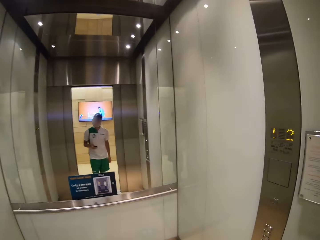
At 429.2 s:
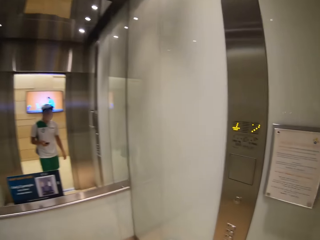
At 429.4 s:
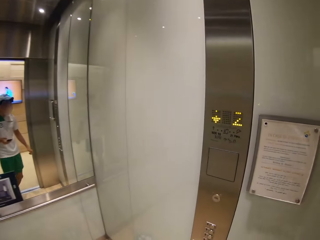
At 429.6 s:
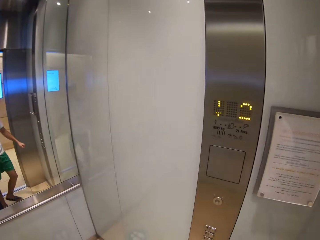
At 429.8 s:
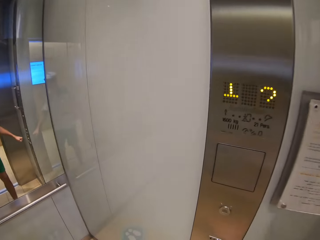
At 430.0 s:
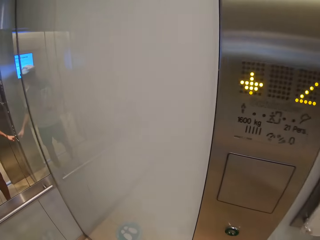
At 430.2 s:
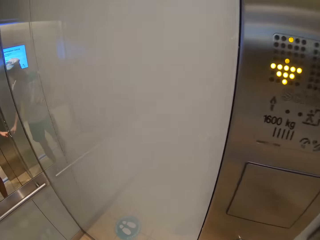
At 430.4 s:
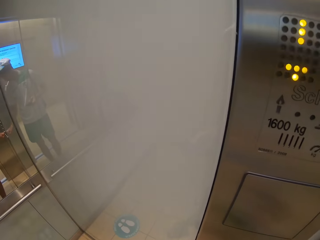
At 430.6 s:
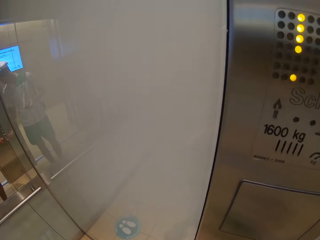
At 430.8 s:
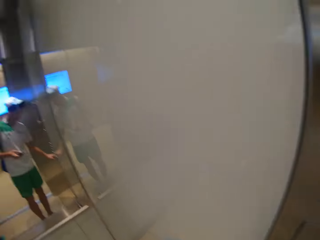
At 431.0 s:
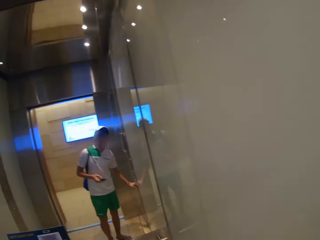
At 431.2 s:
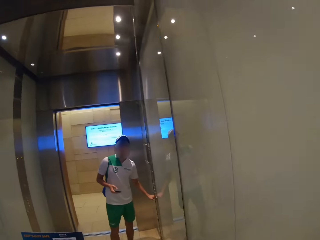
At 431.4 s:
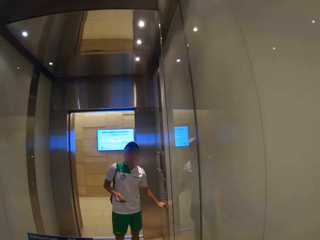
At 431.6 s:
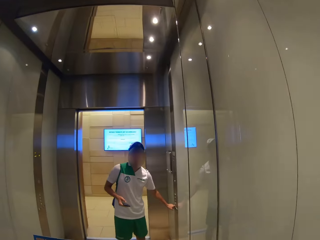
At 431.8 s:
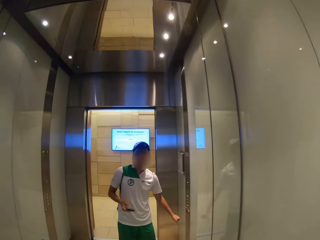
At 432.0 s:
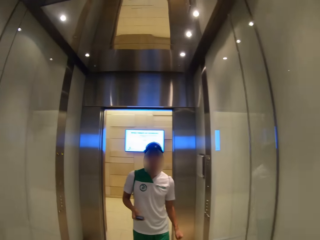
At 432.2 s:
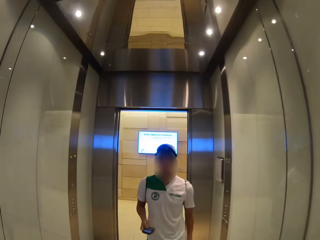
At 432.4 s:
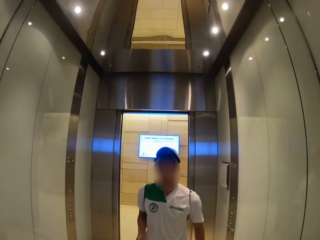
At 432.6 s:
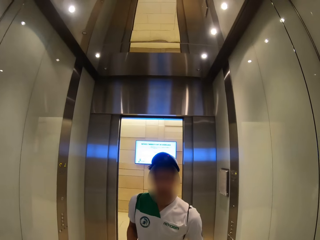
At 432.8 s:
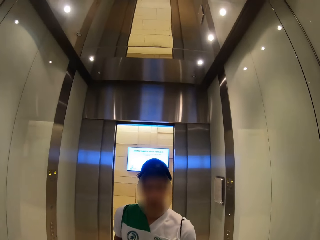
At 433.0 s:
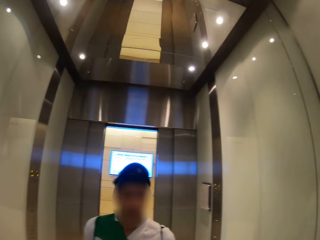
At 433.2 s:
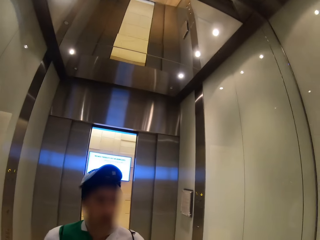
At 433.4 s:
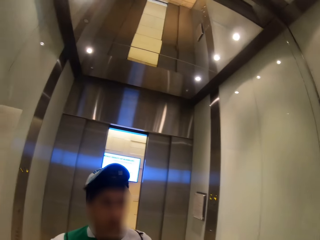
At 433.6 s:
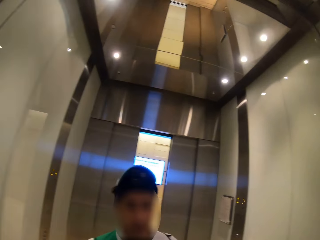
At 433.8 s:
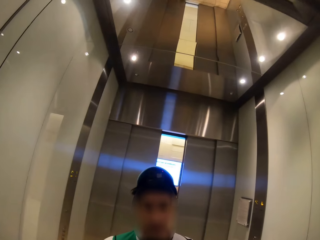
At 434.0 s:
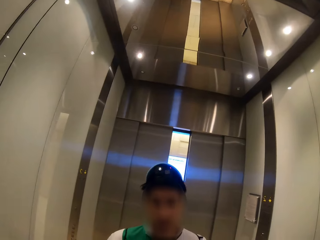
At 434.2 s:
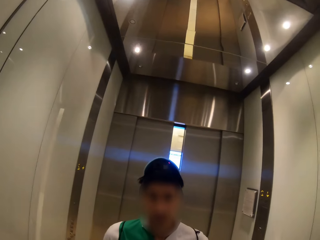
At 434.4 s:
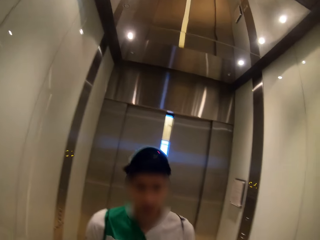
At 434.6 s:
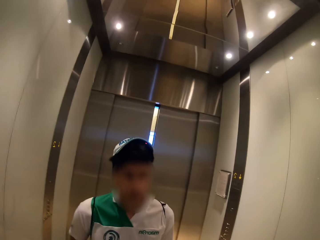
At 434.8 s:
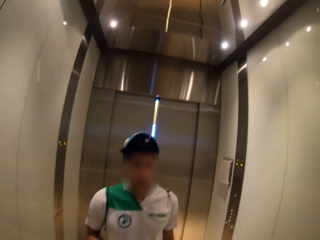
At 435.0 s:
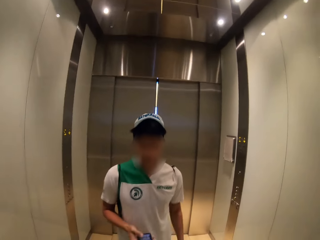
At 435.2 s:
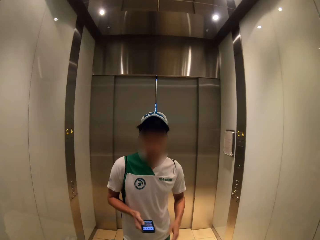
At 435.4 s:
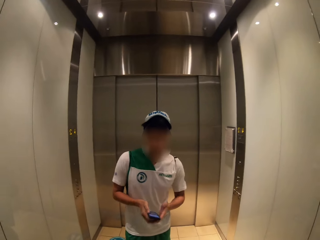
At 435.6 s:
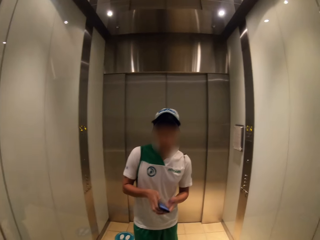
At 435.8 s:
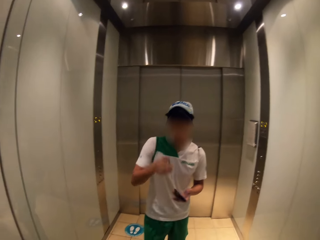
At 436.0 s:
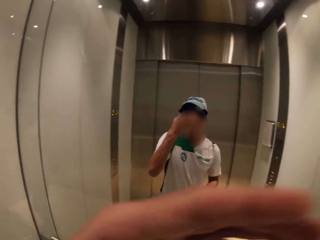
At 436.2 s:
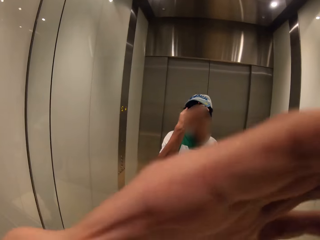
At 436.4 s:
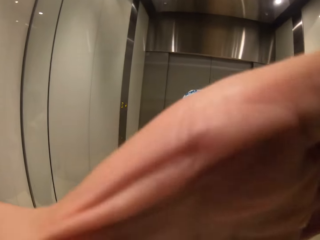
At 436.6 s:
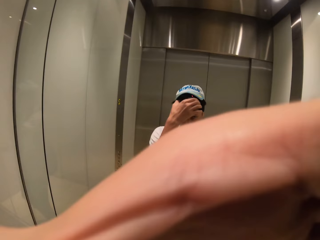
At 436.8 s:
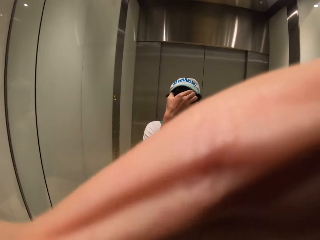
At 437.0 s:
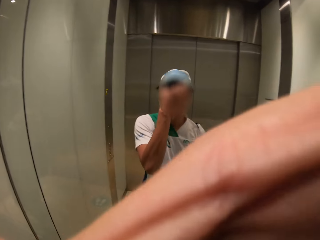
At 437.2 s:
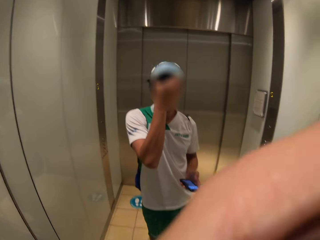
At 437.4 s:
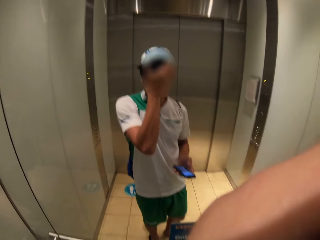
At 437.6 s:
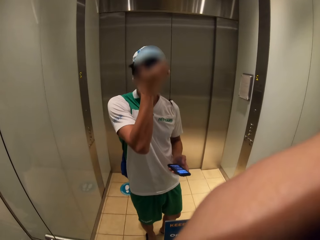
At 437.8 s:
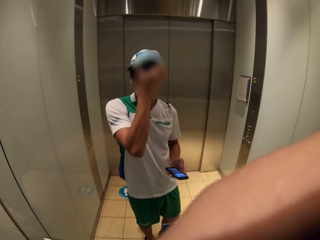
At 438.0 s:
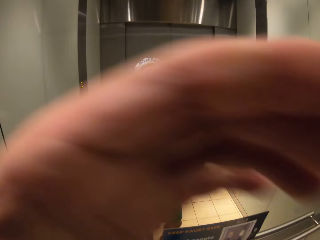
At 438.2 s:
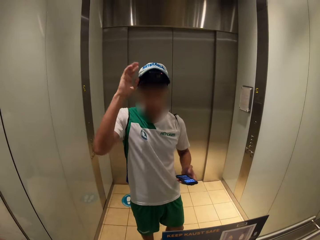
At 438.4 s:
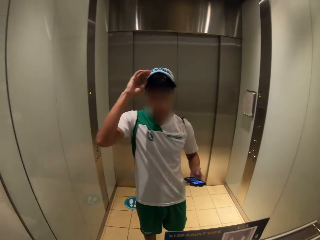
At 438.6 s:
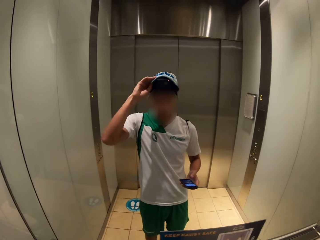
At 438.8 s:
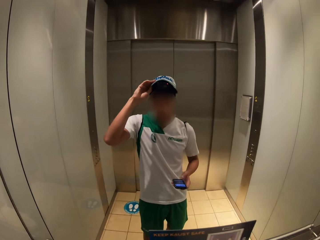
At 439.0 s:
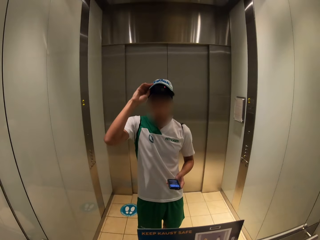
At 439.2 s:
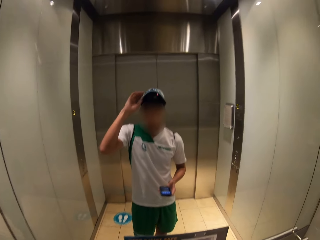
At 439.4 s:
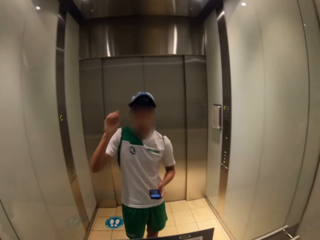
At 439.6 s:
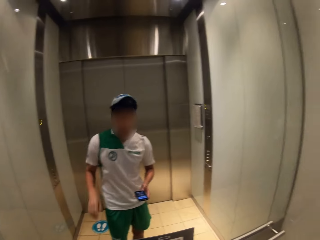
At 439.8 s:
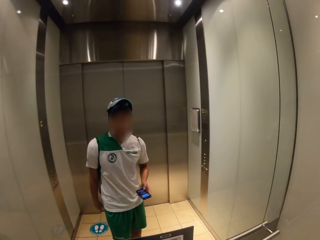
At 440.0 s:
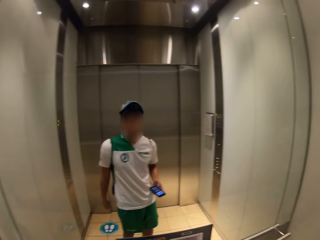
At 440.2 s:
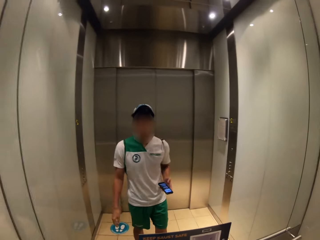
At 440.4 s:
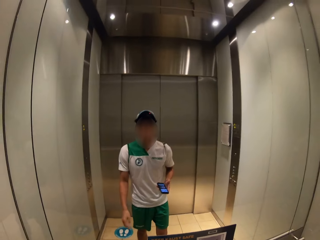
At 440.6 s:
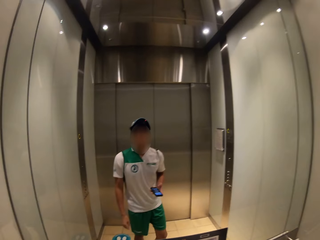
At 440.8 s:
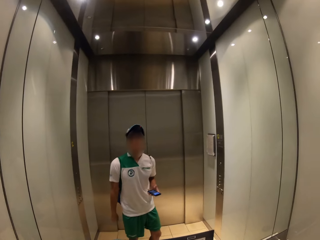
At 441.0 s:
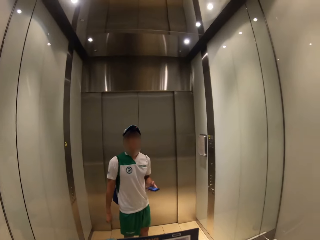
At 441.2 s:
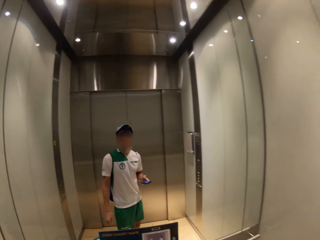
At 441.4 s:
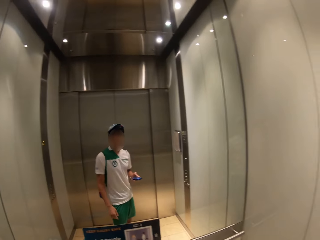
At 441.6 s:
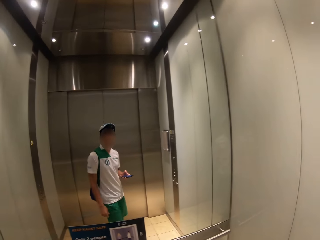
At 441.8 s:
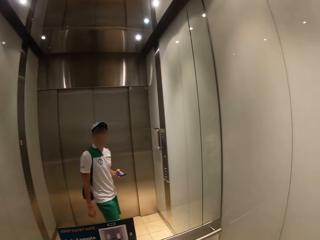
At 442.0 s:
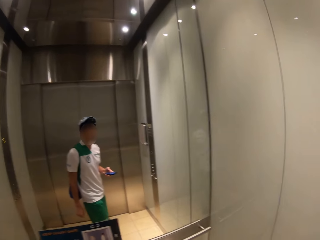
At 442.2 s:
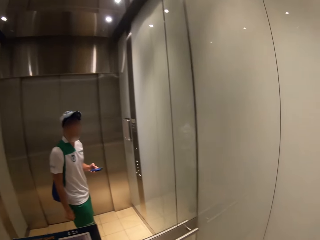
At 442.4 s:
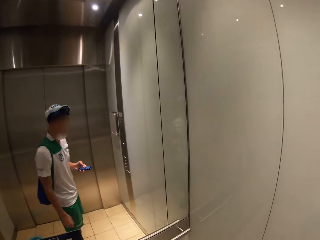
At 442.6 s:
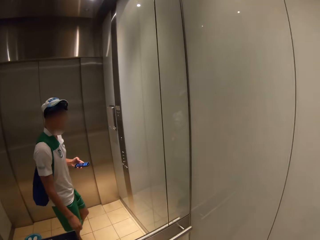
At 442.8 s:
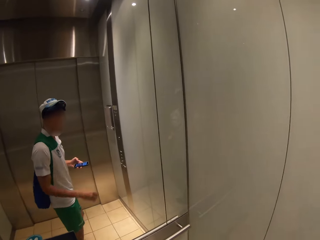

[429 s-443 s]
The camera wearer presses the lift button. They look at the mirror. They close the elevator. They raise the left hand to the camera. They touch the camera. They tilt the hat.

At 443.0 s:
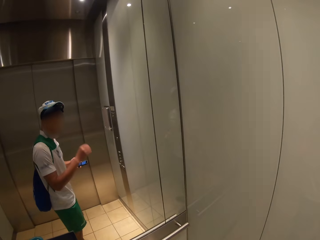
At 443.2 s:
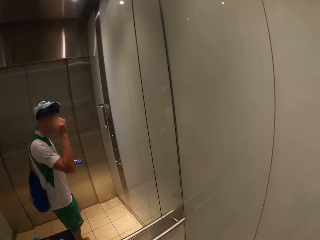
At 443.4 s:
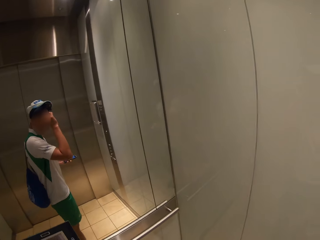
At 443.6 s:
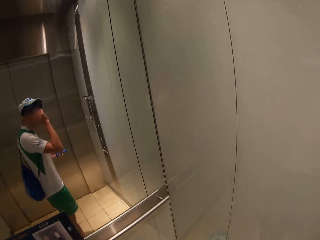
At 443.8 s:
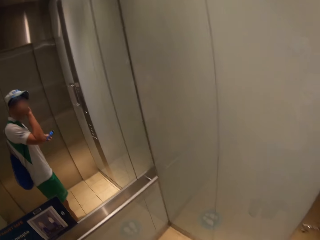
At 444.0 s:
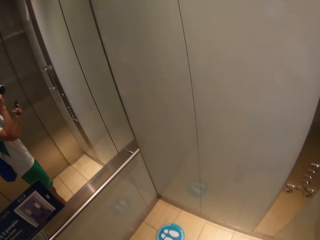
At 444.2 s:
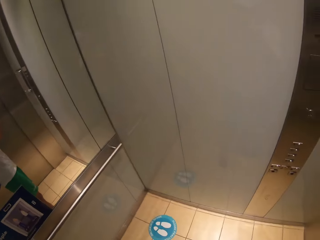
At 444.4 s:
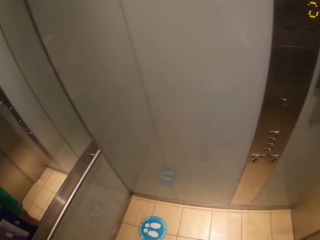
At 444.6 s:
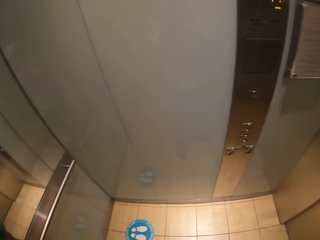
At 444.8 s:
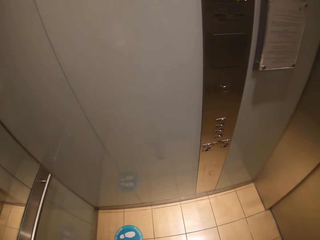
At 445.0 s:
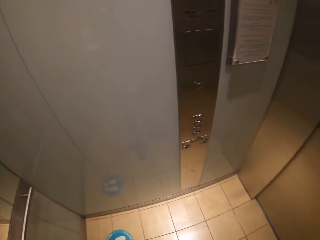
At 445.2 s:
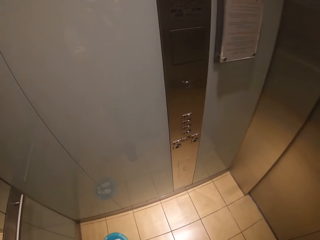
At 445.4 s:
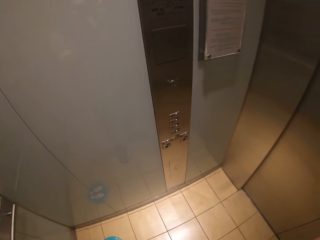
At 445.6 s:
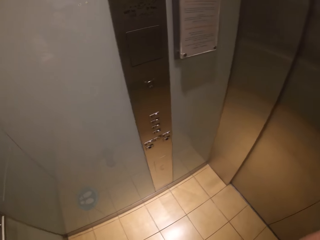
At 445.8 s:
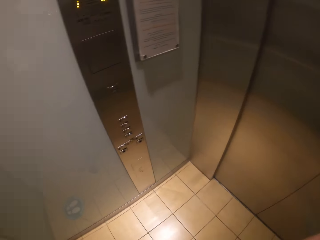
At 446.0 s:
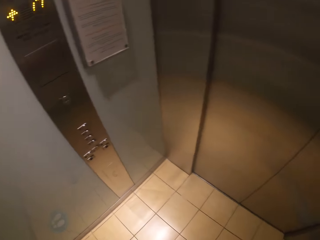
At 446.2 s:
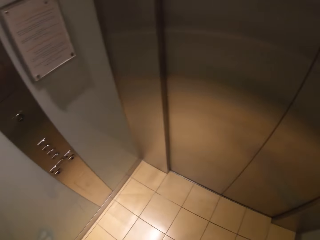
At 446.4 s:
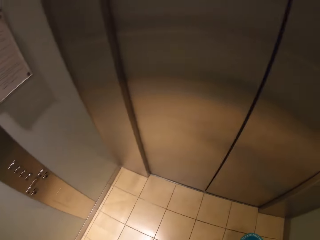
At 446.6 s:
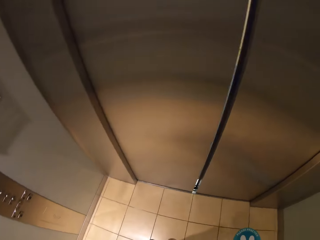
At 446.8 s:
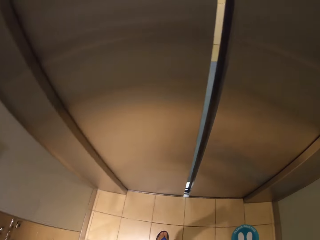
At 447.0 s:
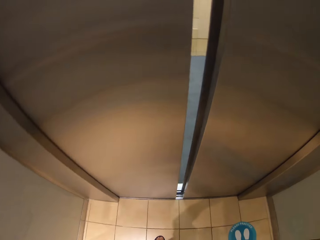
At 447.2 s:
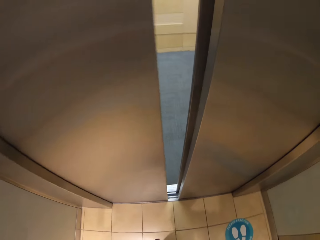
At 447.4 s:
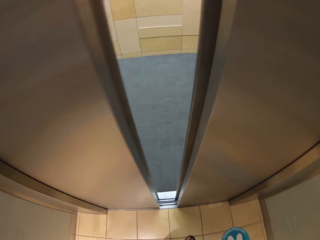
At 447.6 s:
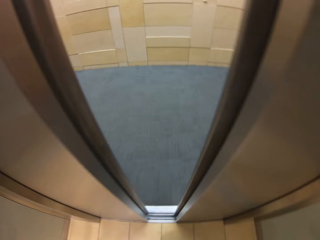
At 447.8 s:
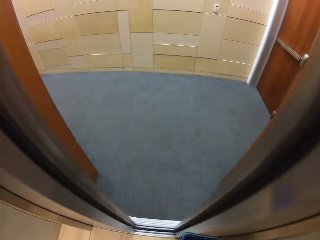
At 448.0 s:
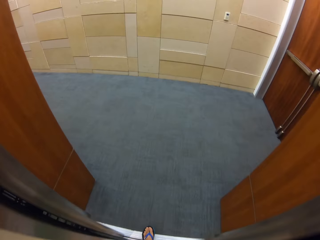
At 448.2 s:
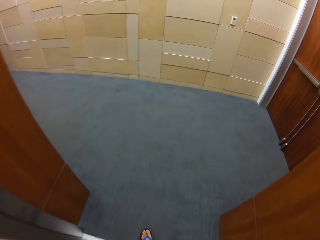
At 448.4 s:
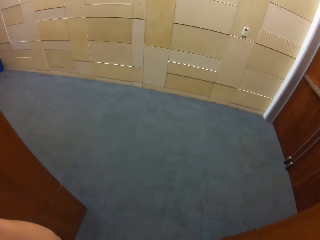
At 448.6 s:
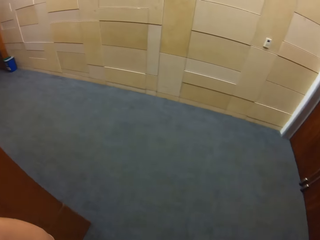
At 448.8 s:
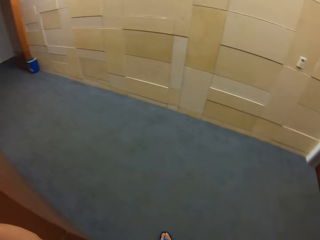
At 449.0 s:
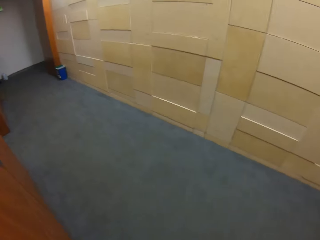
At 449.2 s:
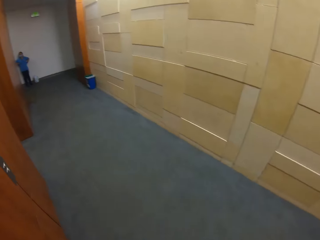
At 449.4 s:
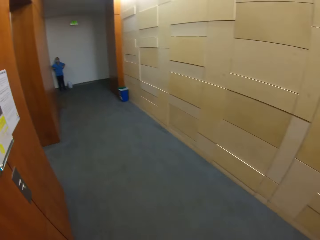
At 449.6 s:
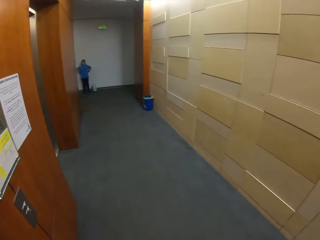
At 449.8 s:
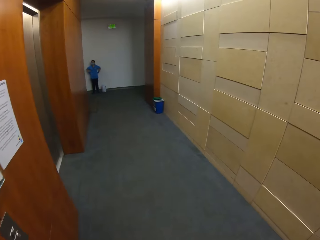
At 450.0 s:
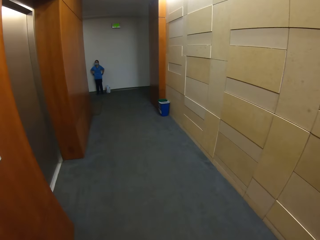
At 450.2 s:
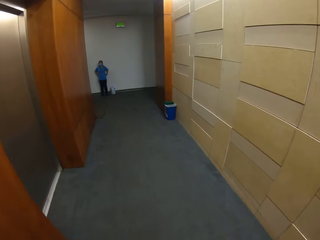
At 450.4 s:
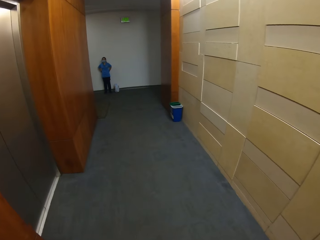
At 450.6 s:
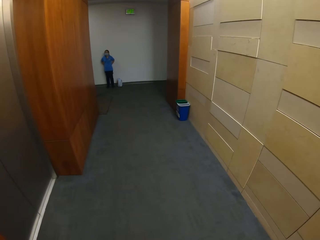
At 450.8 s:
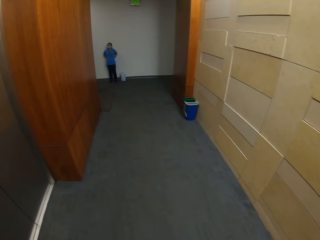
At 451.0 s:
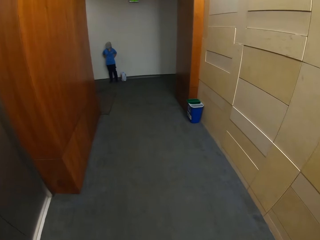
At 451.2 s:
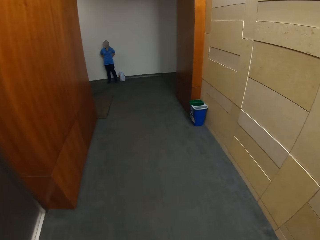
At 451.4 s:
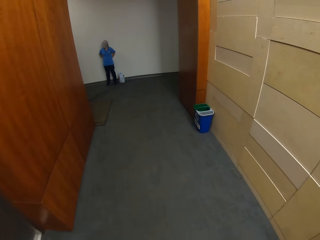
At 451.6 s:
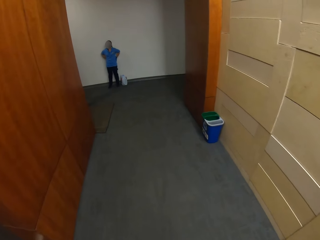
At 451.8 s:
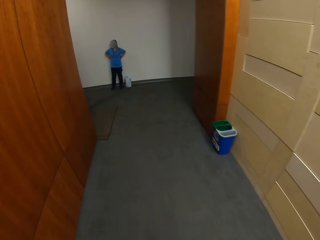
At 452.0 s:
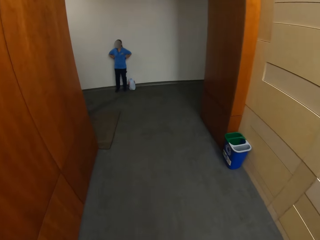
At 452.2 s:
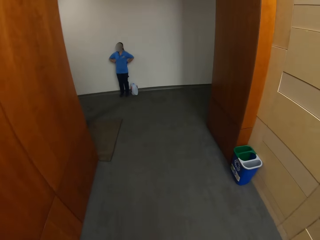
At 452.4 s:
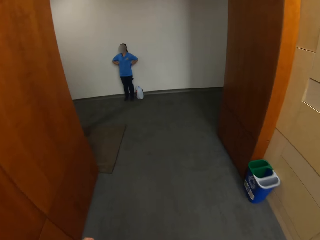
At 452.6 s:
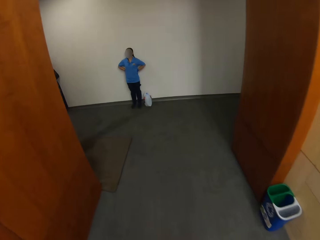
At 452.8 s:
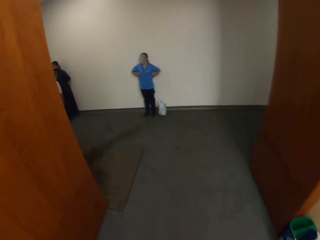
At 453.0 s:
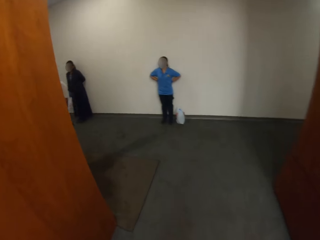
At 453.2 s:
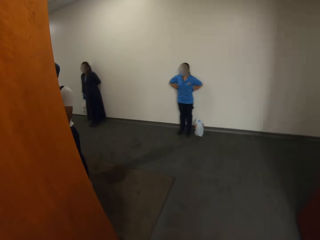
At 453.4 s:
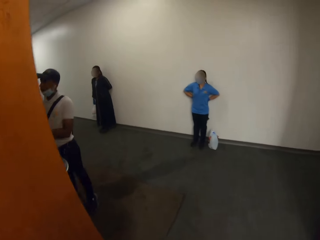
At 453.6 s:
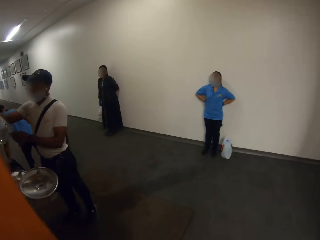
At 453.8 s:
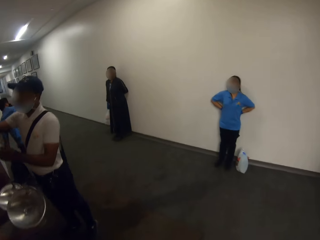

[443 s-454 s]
The camera wearer looks around. They turn around the elevator. They open the elevator. They walk around. They walk out of the elevator. They walk along the building.
